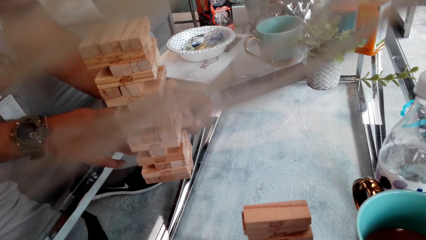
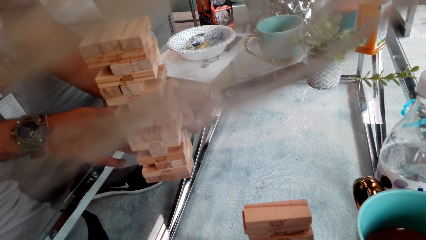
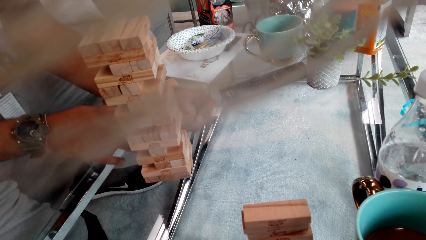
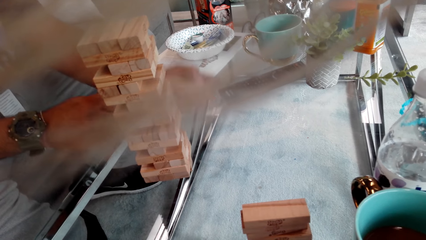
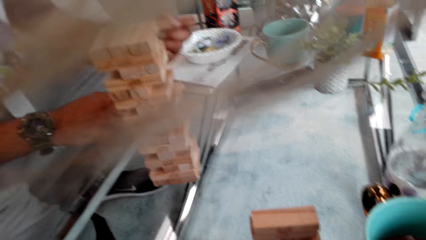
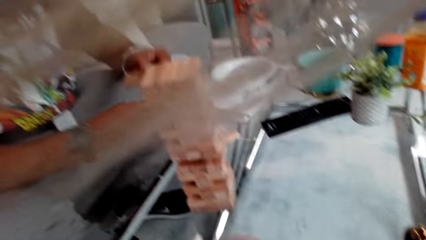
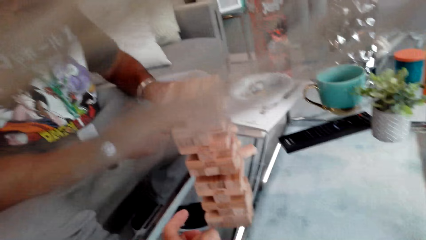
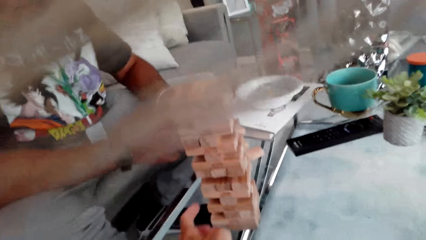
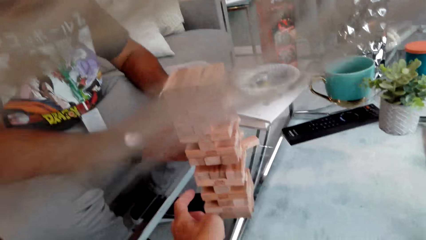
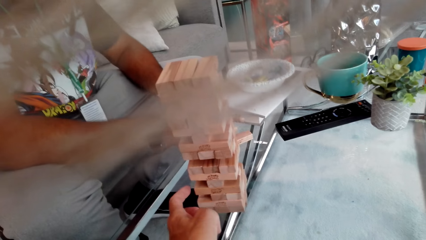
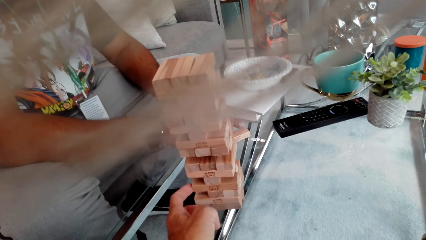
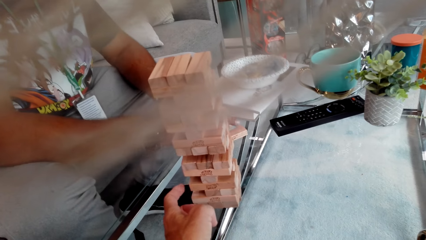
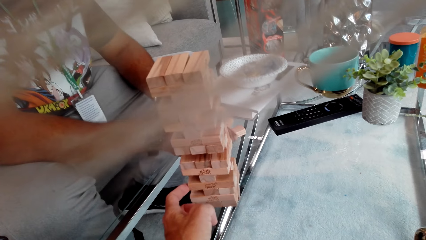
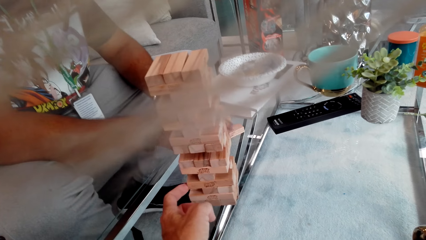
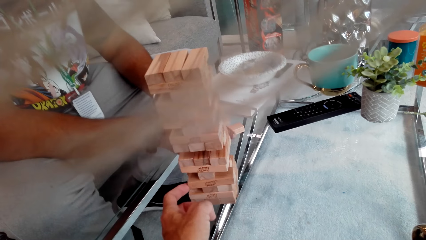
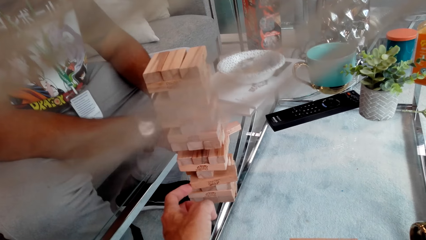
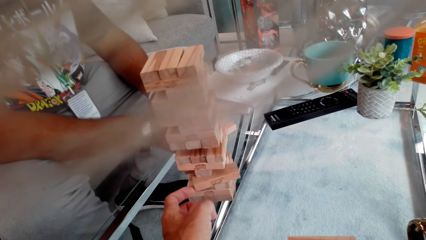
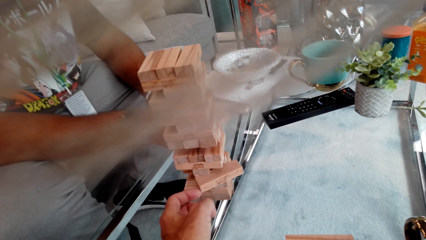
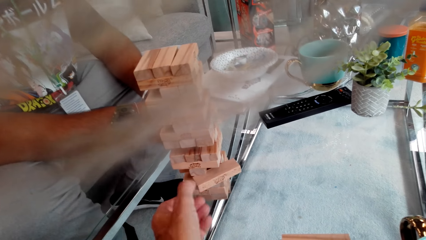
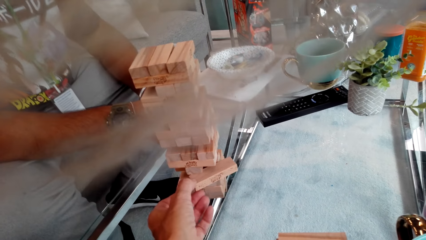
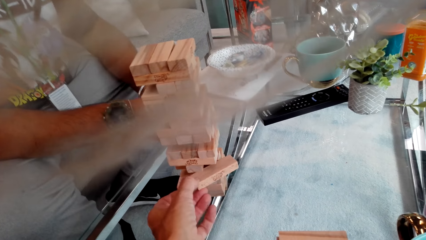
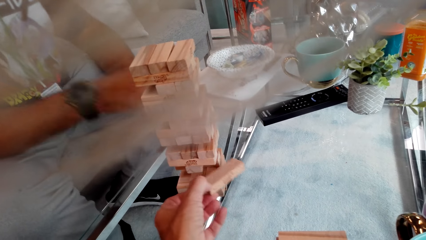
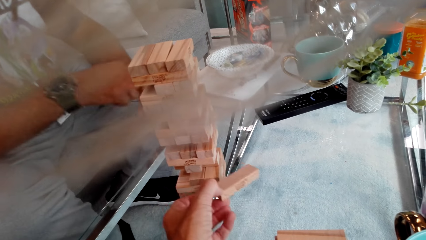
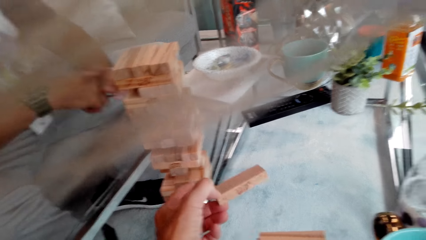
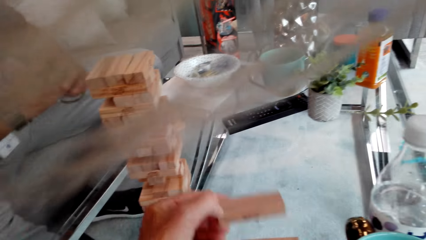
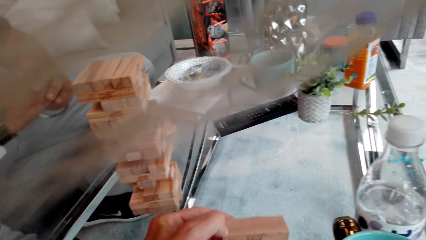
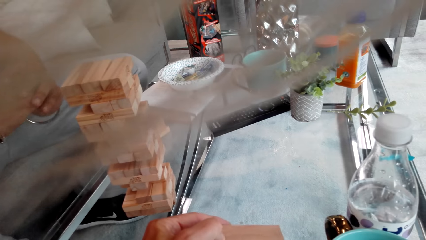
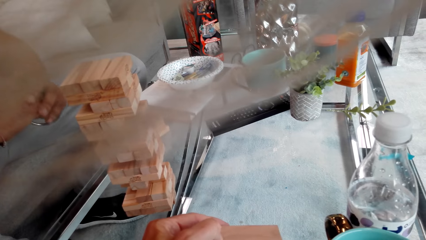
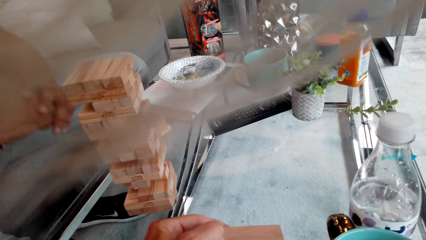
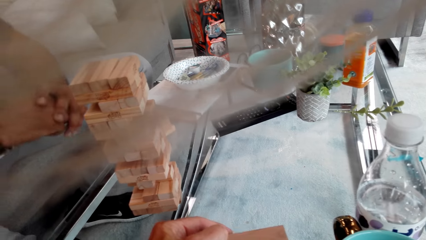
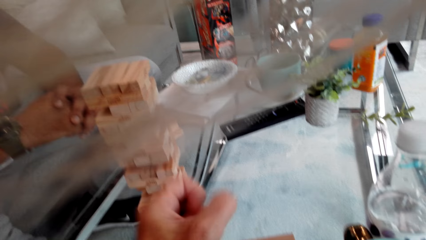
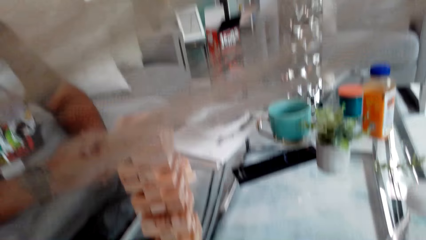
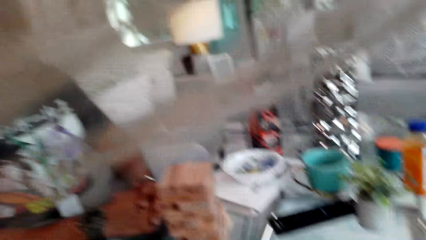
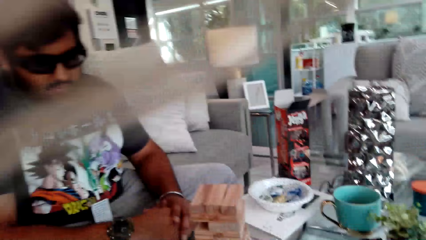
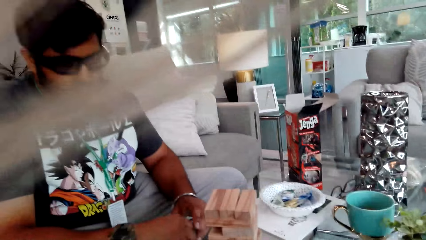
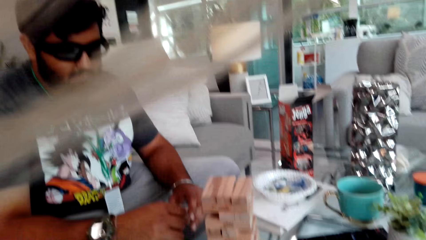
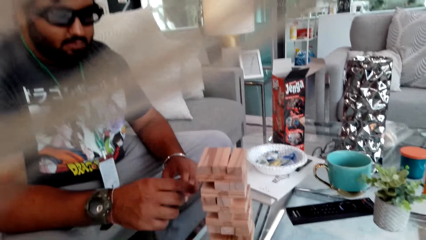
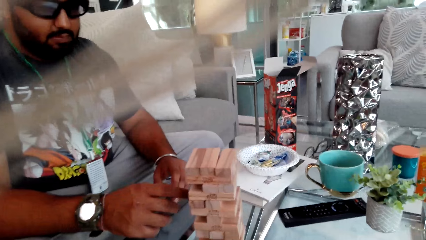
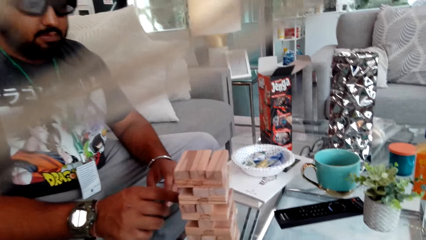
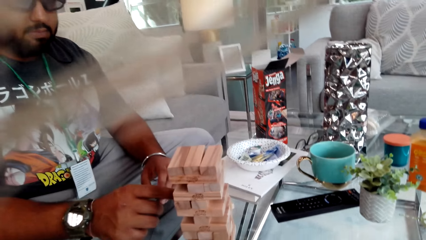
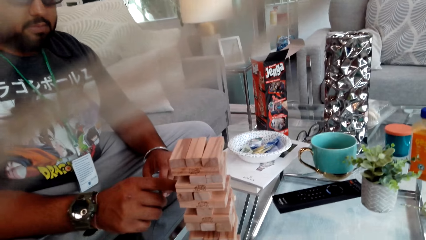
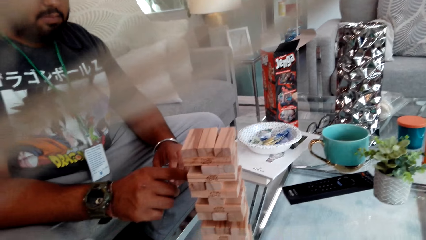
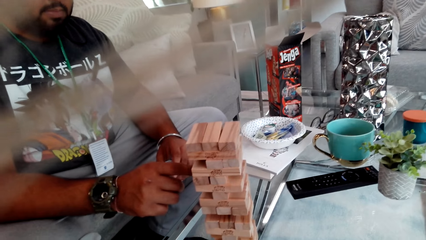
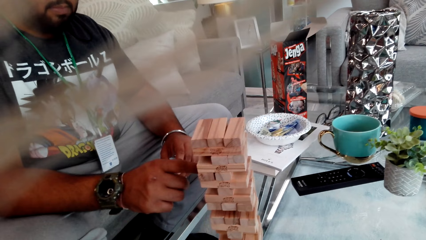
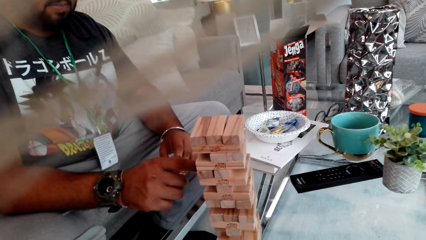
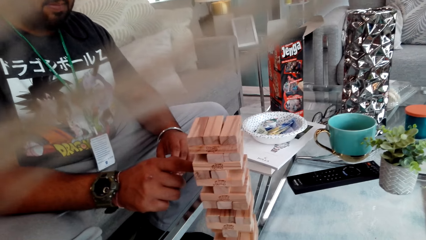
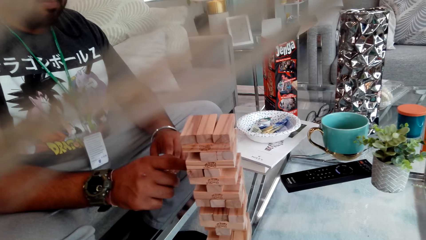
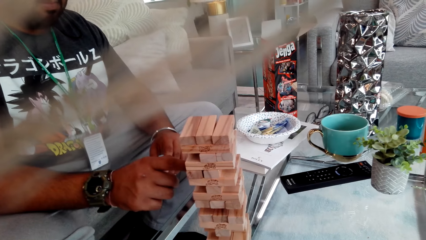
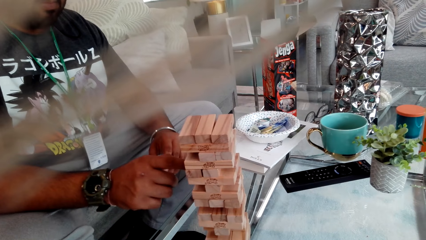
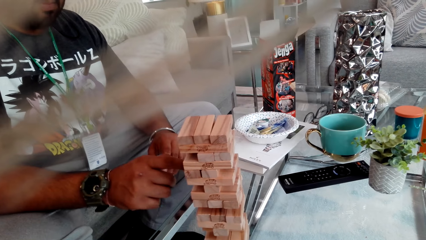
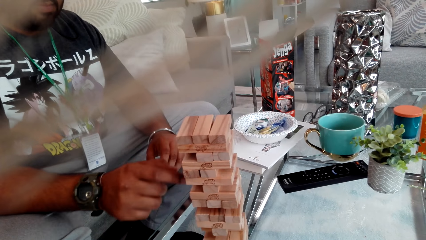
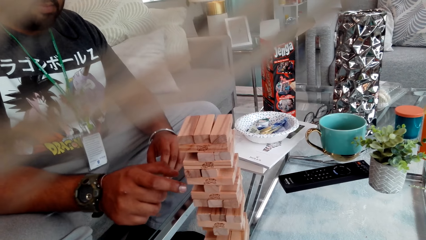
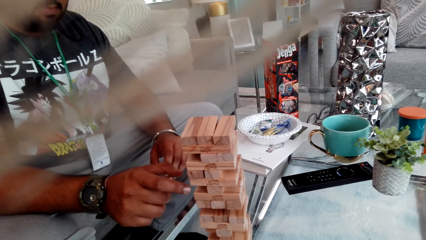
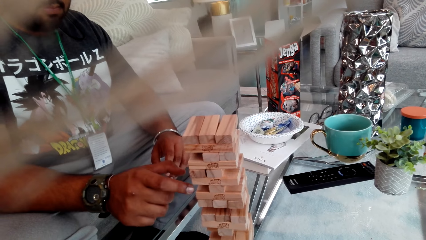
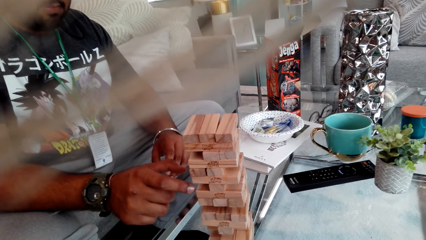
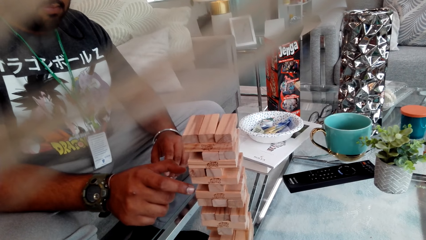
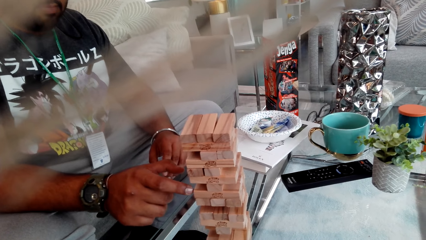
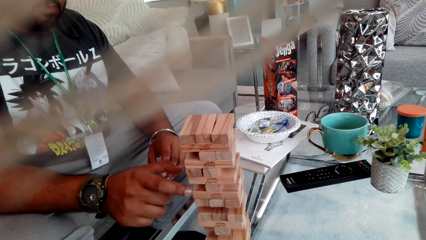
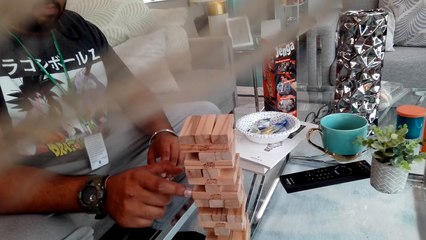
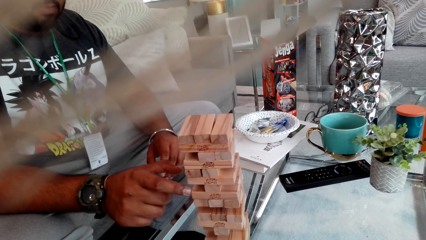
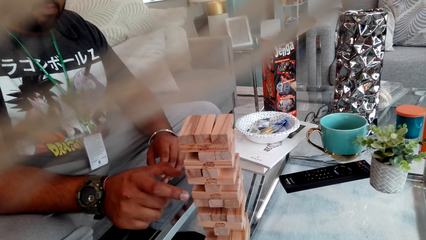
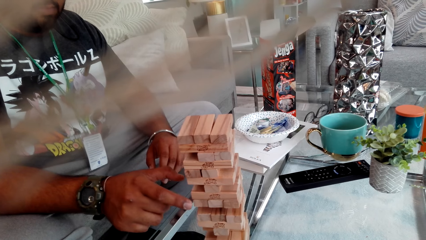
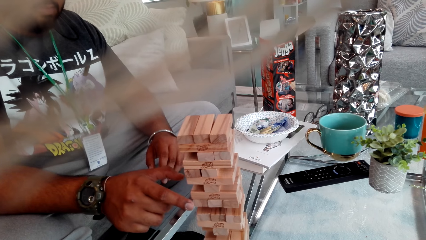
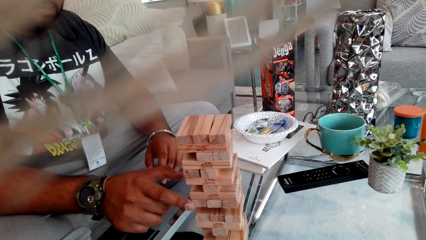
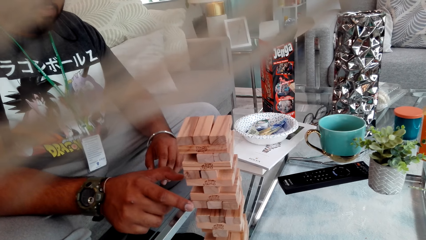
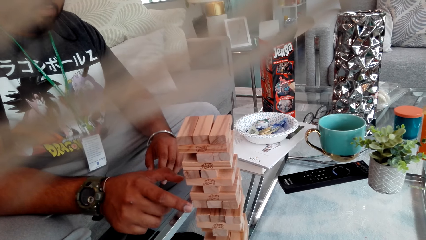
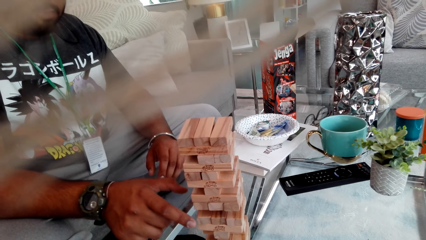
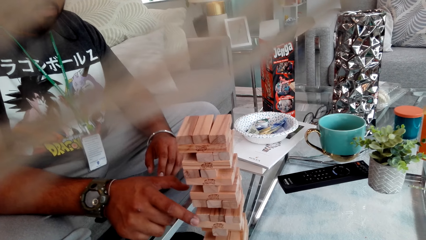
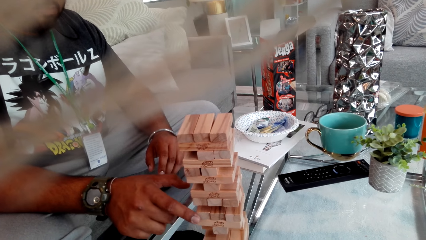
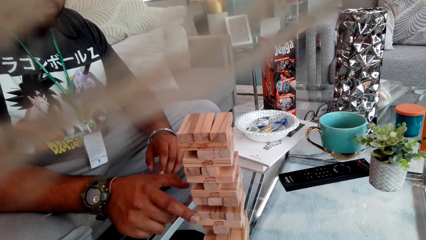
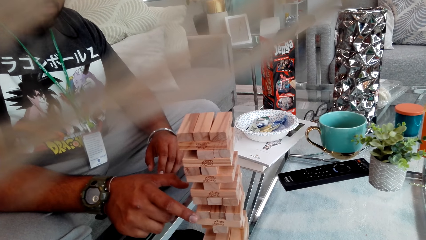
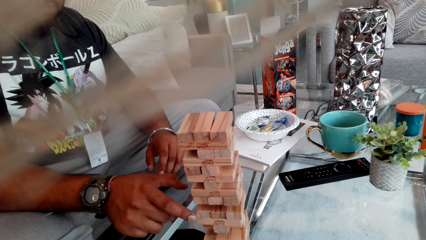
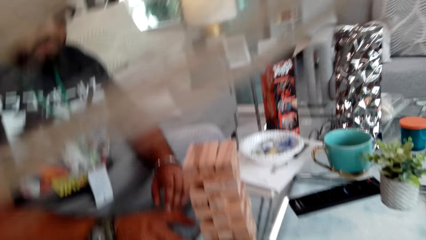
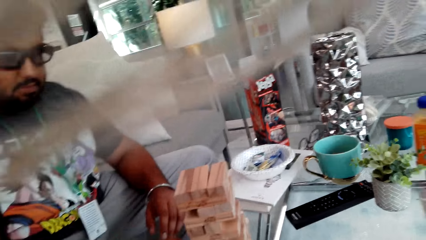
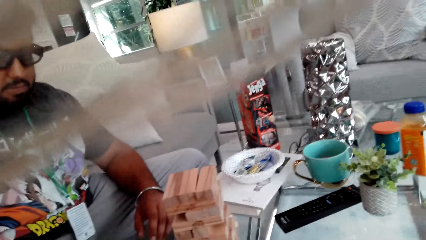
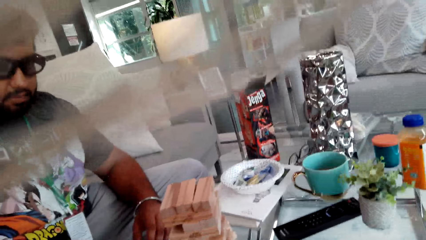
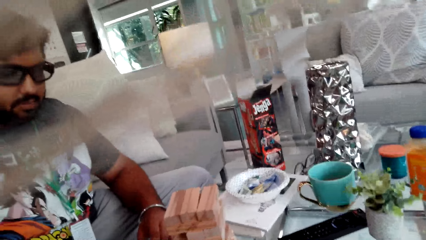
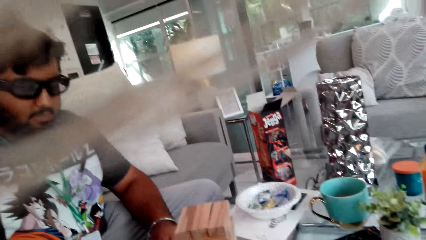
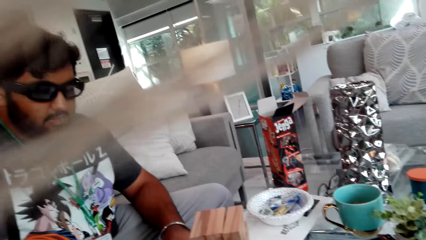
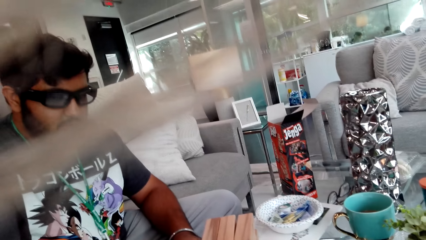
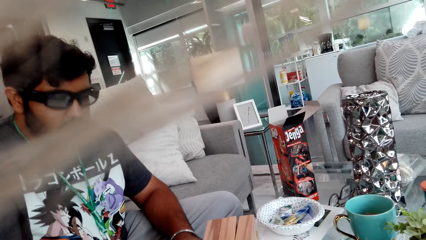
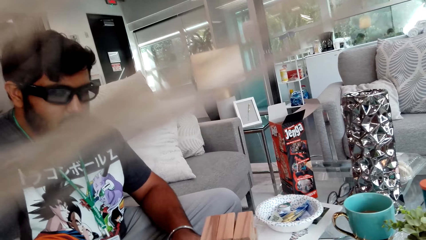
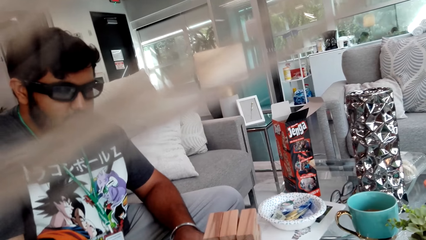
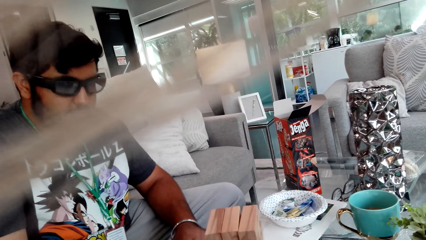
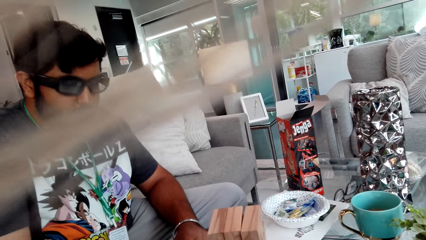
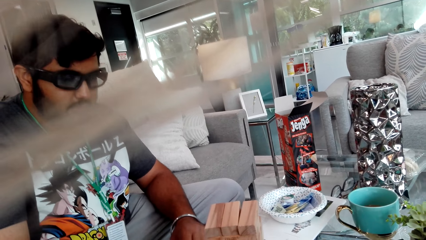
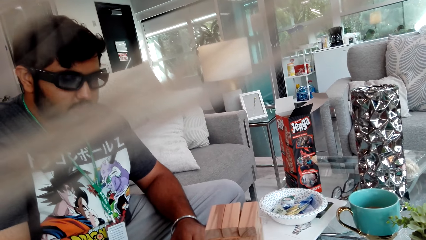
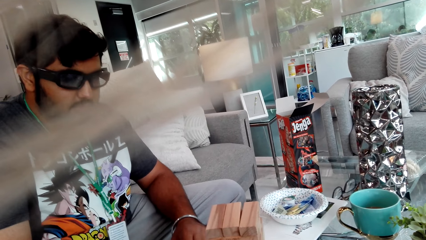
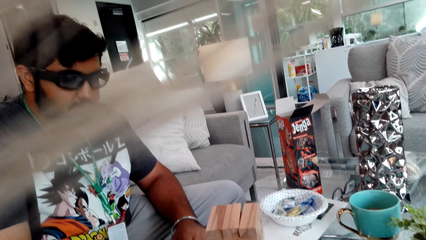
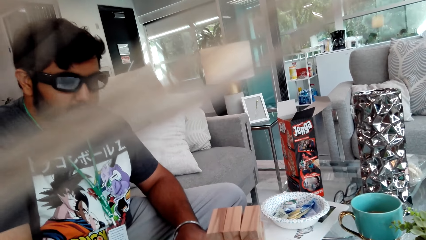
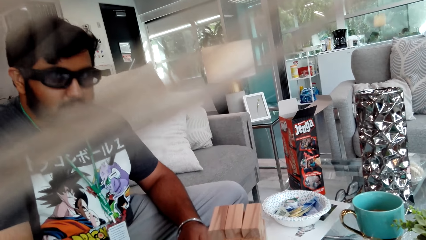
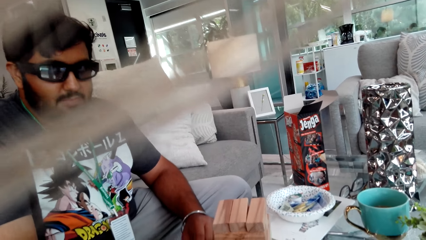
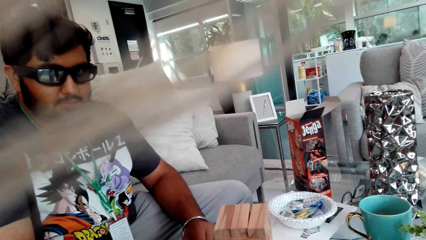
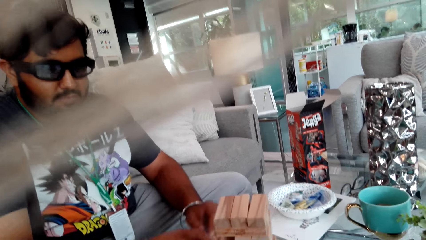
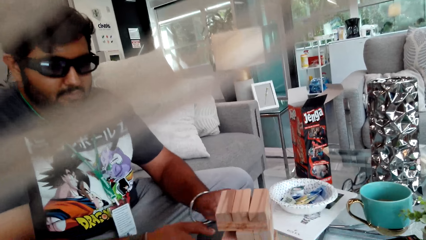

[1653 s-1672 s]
The camera wearer plays the Jenga game. They remove a Jenga block. A person plays the Jenga game. The person touches the Jenga block. The camera wearer interacts with the person.
